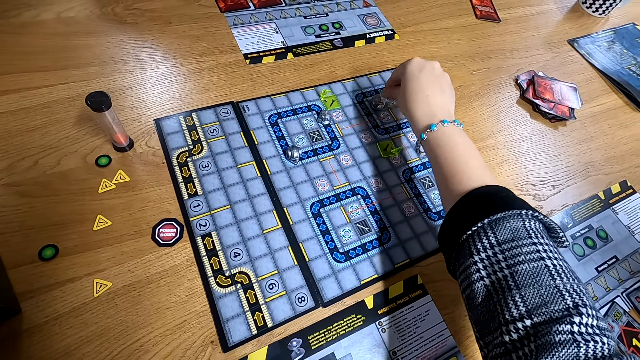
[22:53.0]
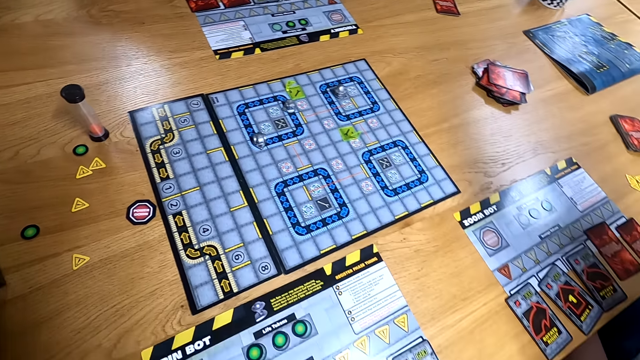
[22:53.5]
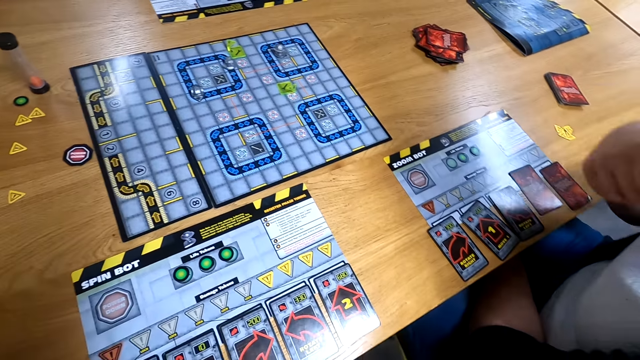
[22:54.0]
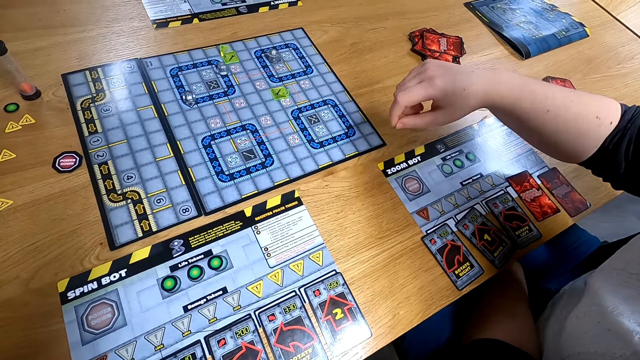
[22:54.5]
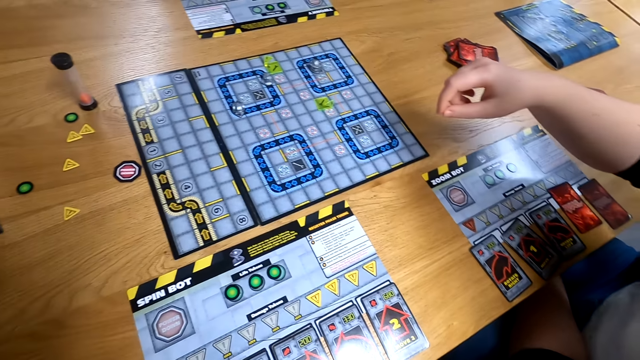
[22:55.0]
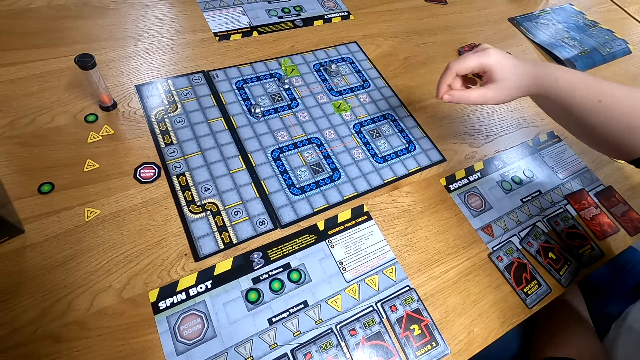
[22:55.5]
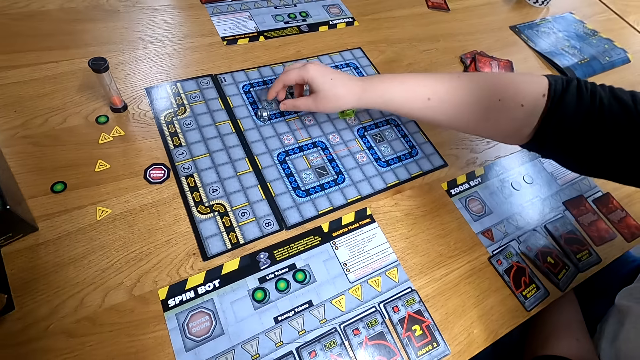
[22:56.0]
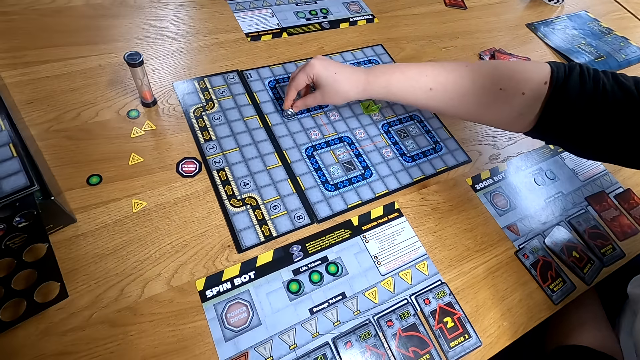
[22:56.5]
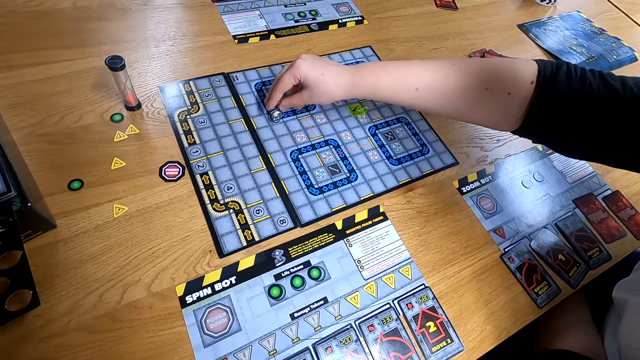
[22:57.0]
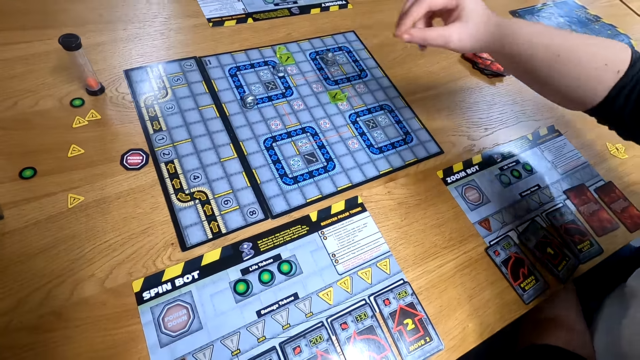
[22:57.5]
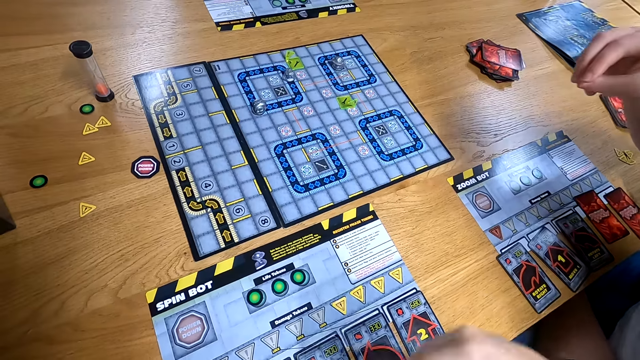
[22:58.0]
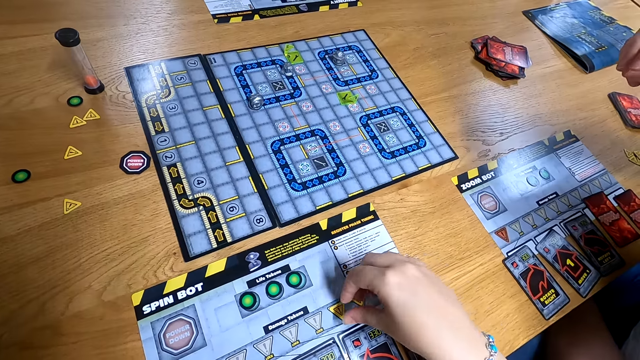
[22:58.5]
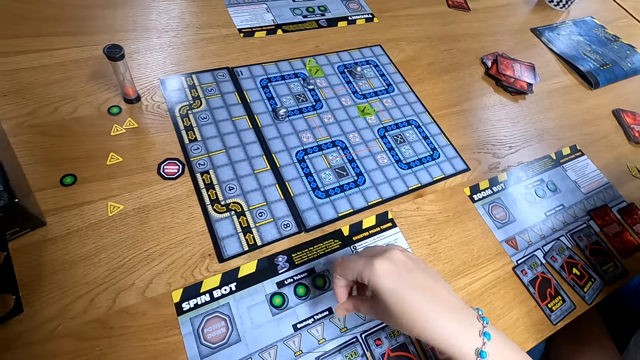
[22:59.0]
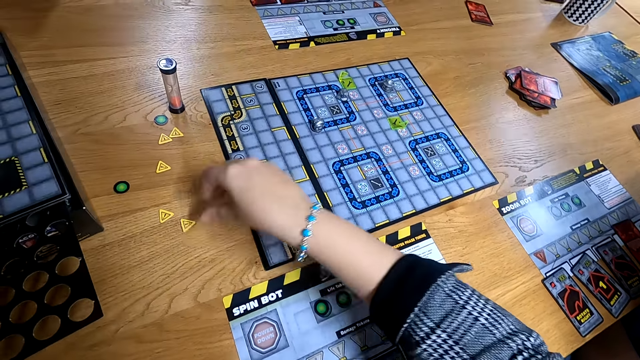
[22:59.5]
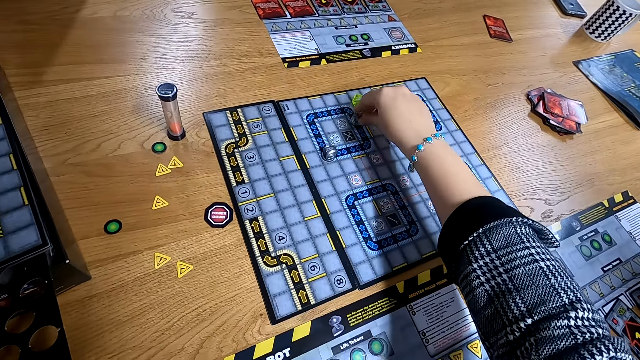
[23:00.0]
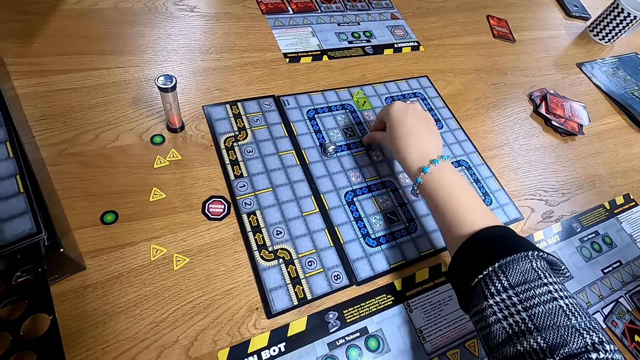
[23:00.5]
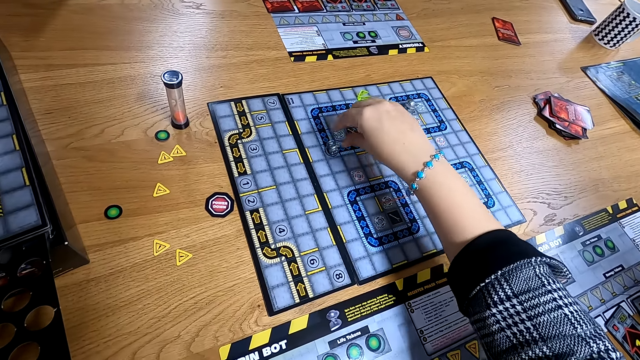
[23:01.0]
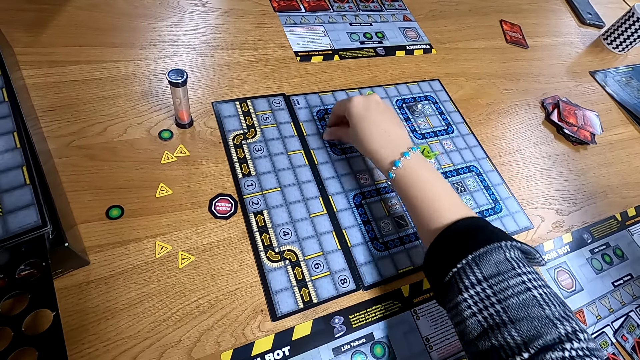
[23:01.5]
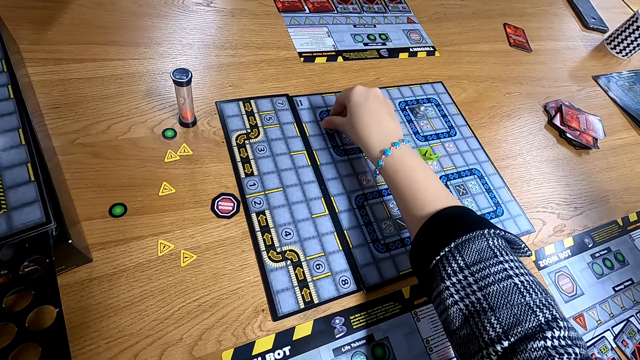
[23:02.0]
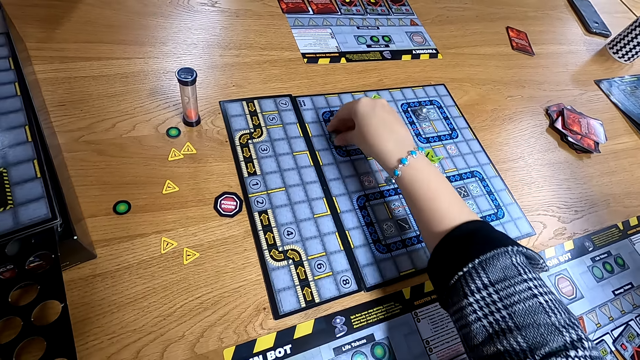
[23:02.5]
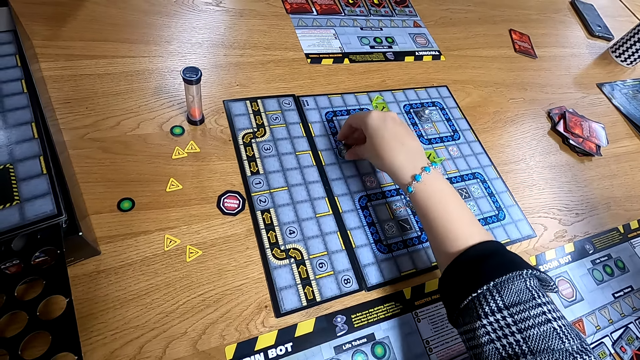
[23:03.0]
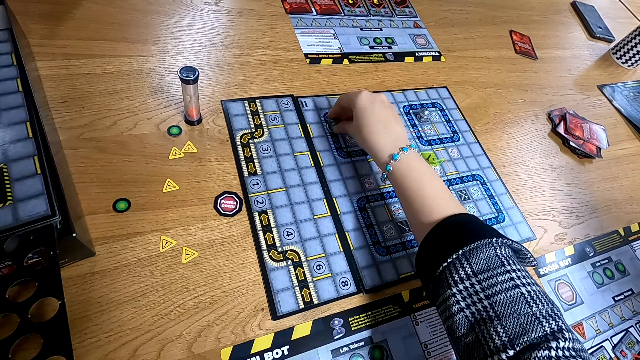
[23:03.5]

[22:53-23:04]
The woman moves the board game piece on the board game on the table with her right hand. The camera wearer picks a token from the board on the table with her right hand and drops the token on the table with her right hand. She plays the game. She moves the board game piece on the board game on the table with her right hand. She moves it again.

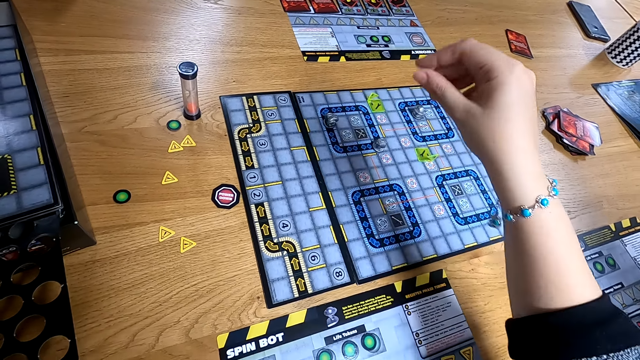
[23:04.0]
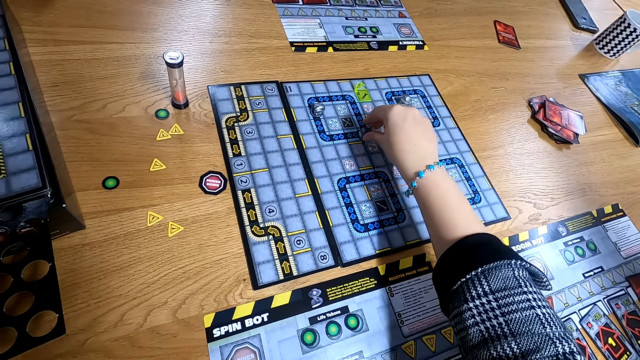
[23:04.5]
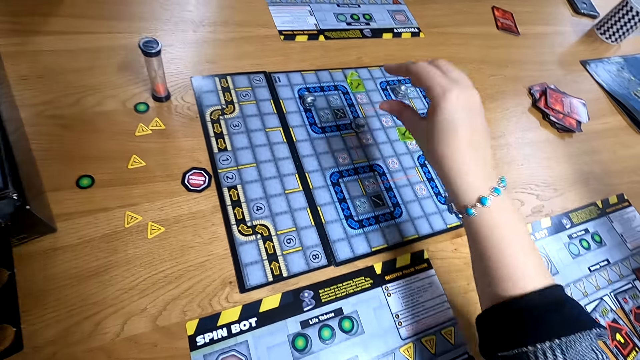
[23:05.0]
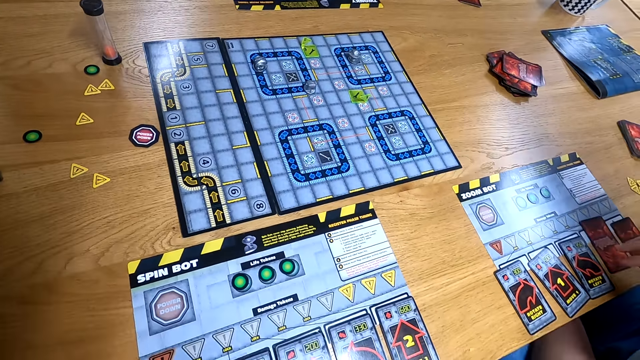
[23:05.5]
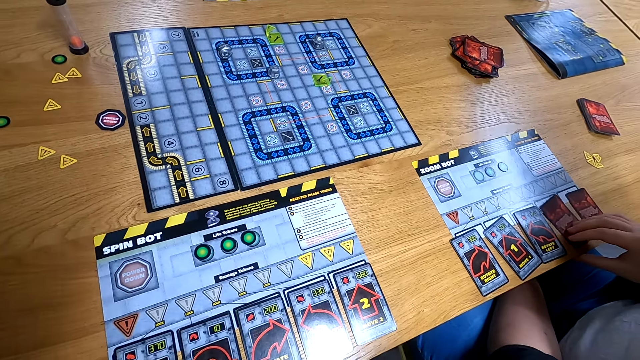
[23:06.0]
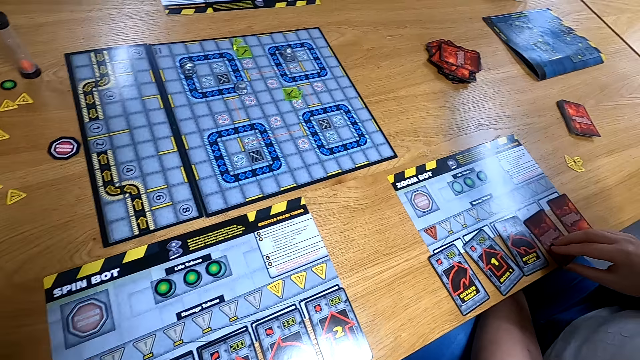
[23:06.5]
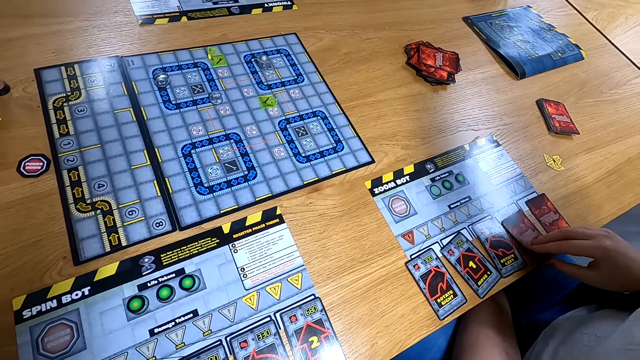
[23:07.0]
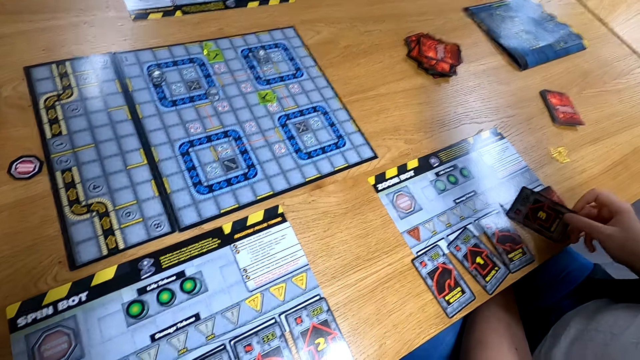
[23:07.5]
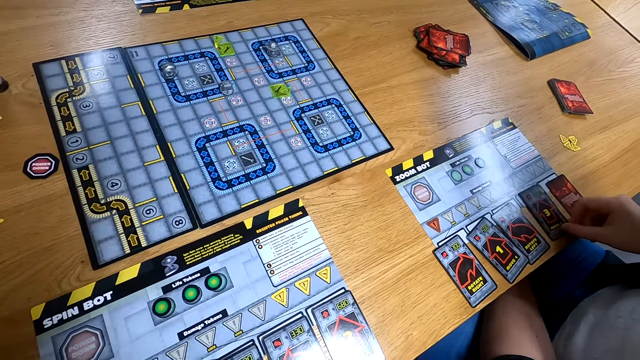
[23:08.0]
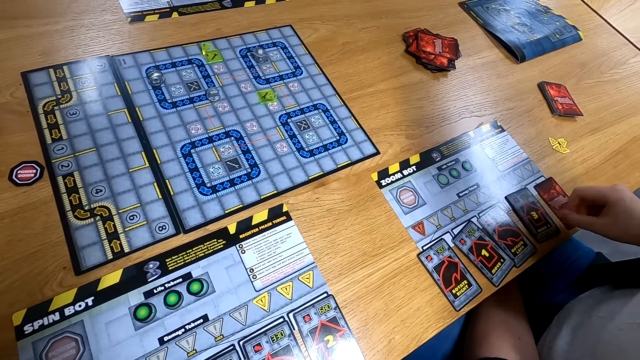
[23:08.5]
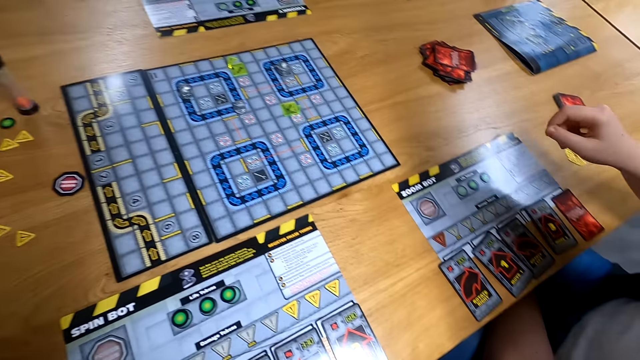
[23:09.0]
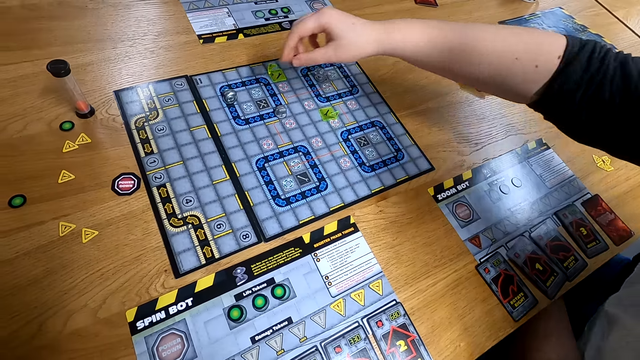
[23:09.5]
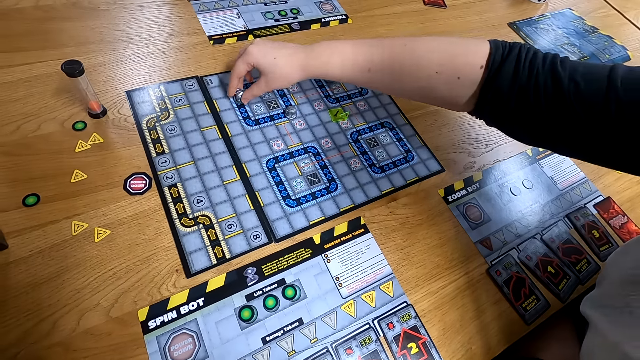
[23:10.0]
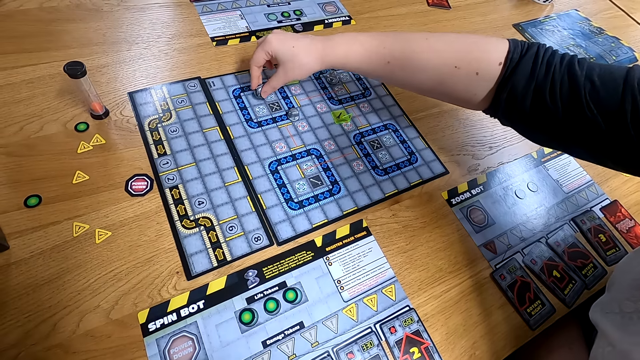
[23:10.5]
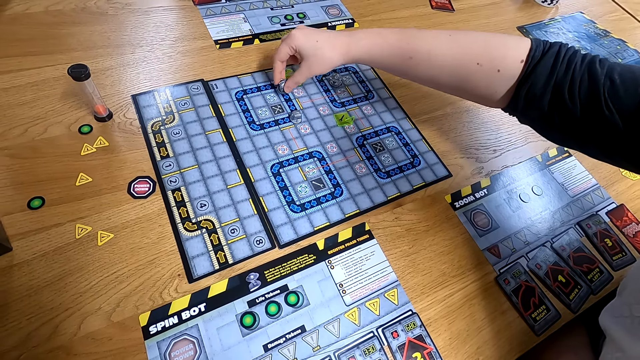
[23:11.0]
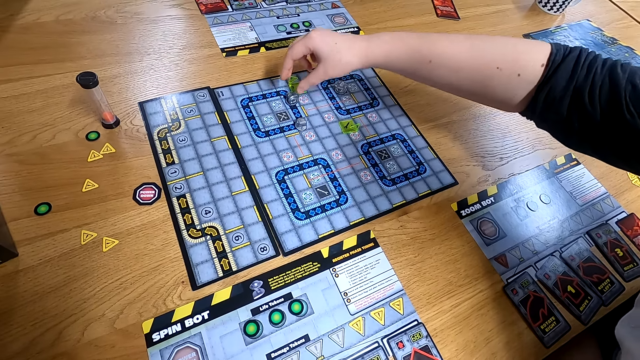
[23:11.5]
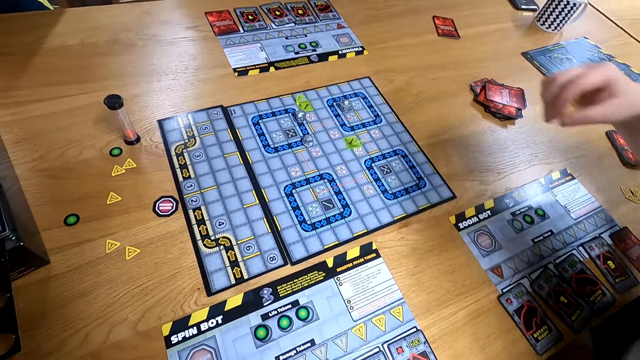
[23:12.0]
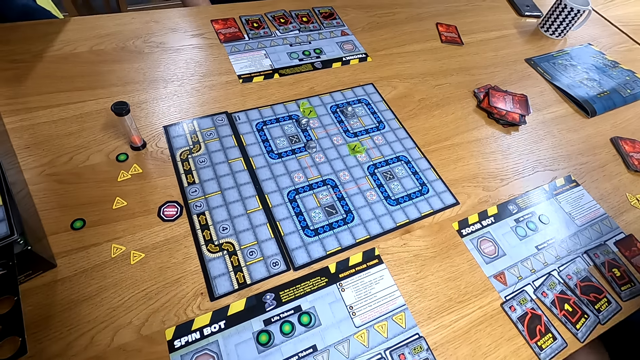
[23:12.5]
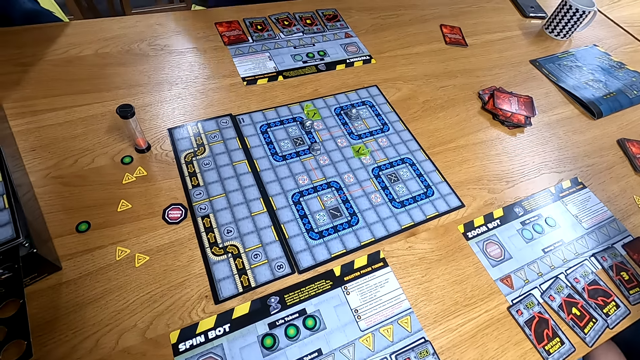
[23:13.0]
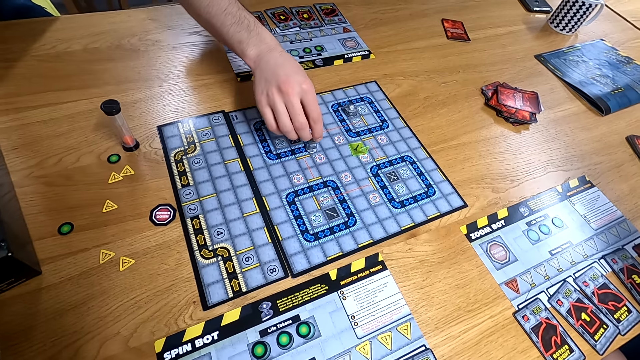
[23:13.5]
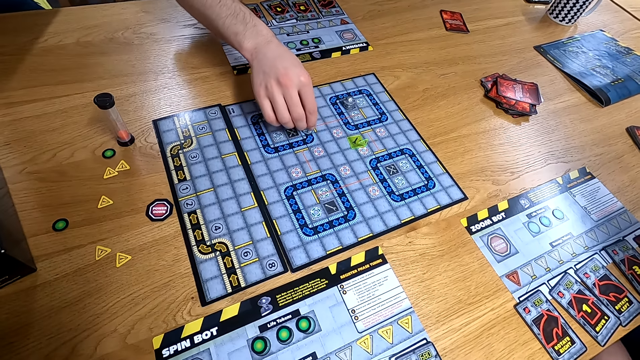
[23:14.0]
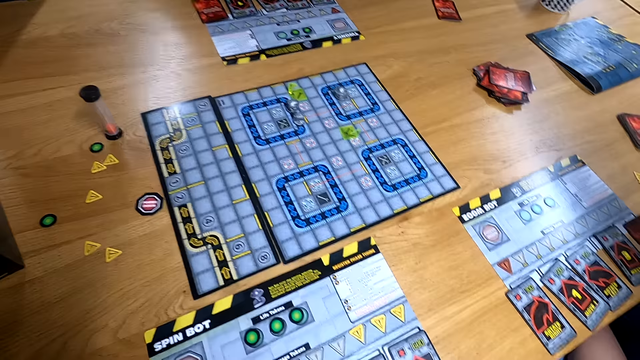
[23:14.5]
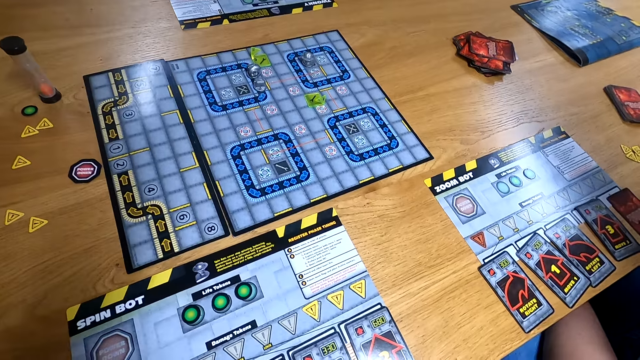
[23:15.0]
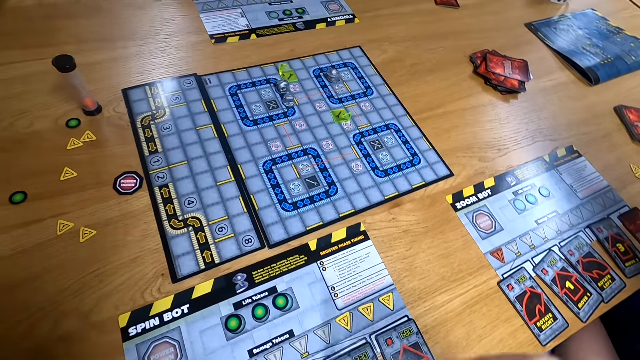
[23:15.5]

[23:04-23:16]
The camera wearer holds a board game piece on the board game on the table with her right hand. The woman touches a card on the table with her right hand. The camera wearer watches the game. The woman picks the card from the table with her right hand and drops the card on the table with her right hand. She picks the board game piece from the board game on the table with her right hand and drops the board game piece on the board game on the table with her right hand. She picks the board game piece from the board game on the table with her right hand and drops the board game piece on the board game on the table with her right hand. She picks the board game piece from the board game on the table with her right hand and drops the board game piece on the board game on the table with her right hand. Another woman moves the board game piece on the board game on the table with her right hand. The camera wearer plays the game.
